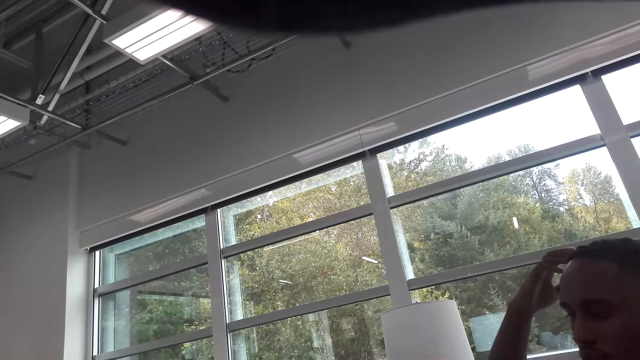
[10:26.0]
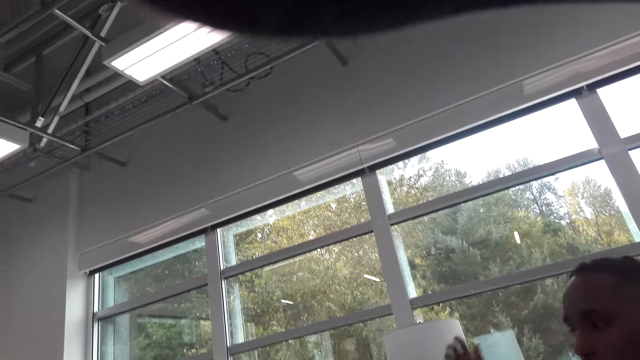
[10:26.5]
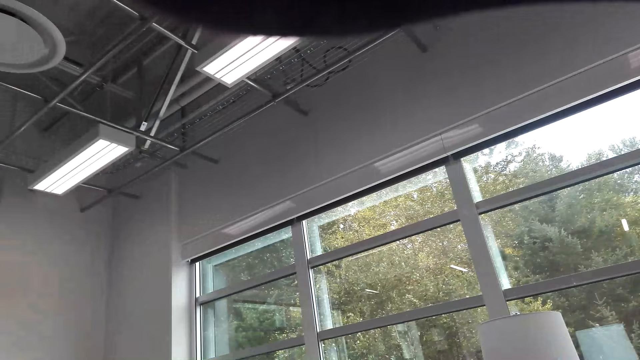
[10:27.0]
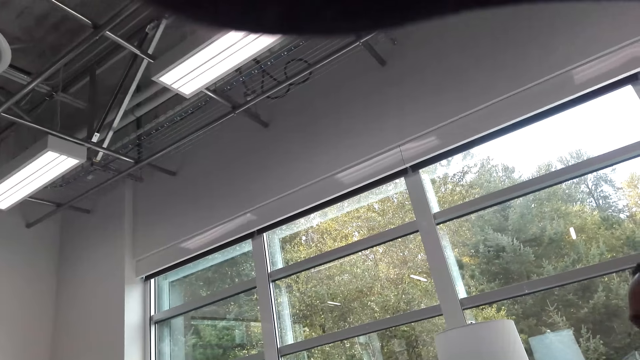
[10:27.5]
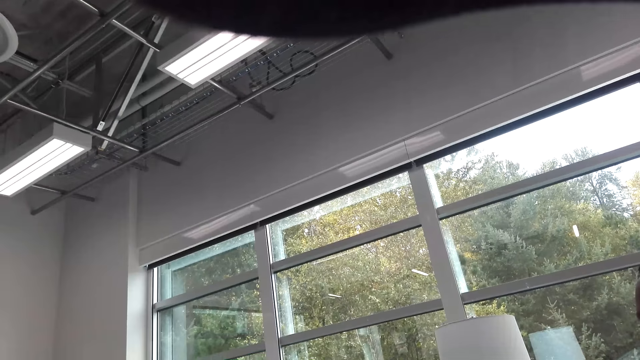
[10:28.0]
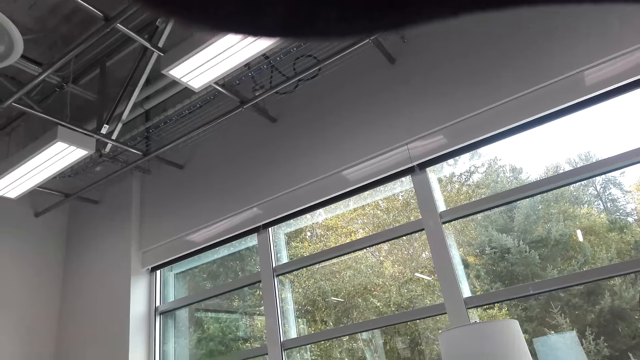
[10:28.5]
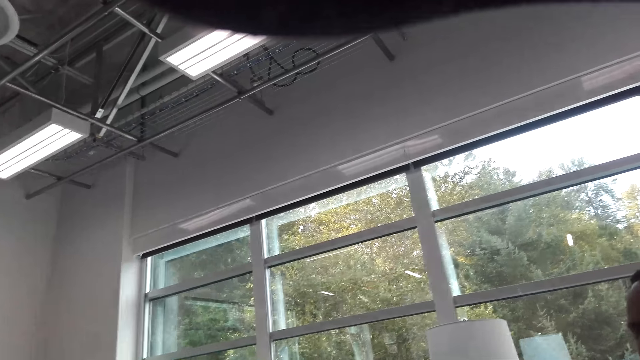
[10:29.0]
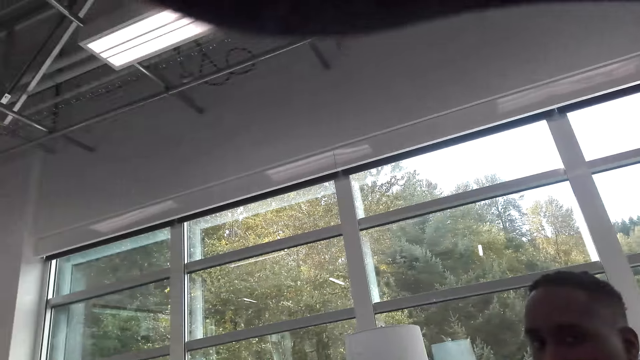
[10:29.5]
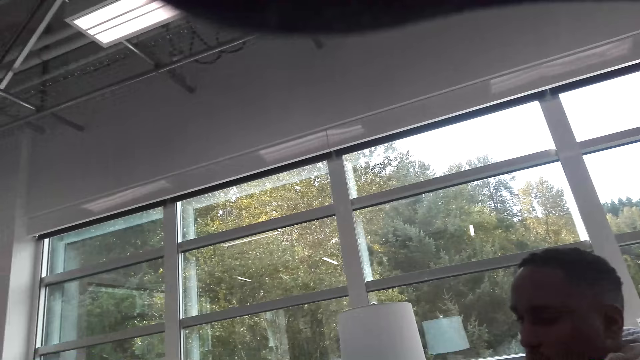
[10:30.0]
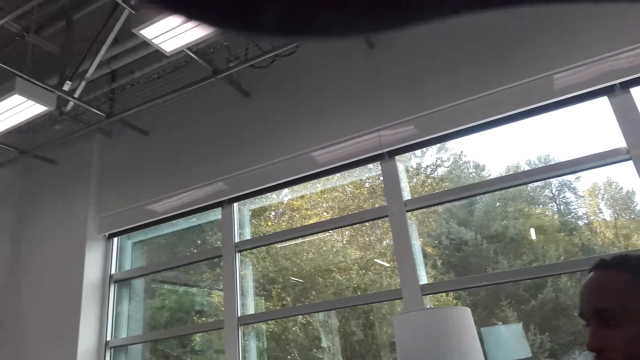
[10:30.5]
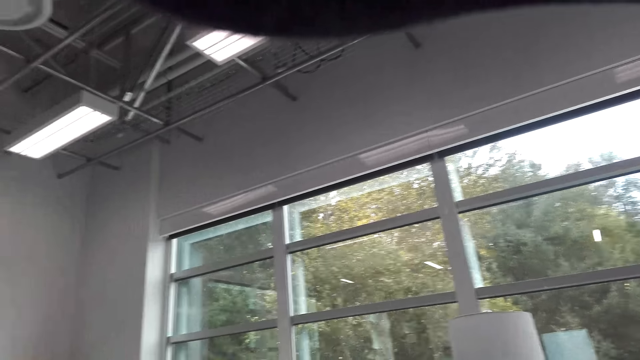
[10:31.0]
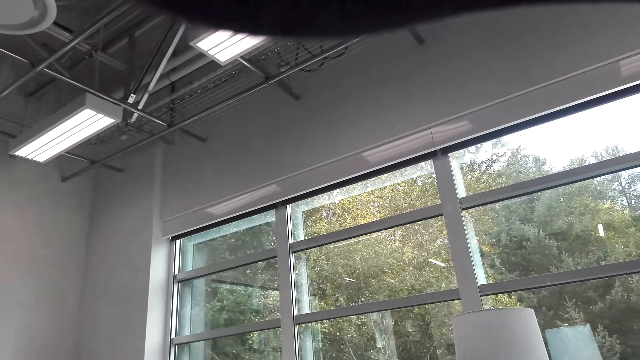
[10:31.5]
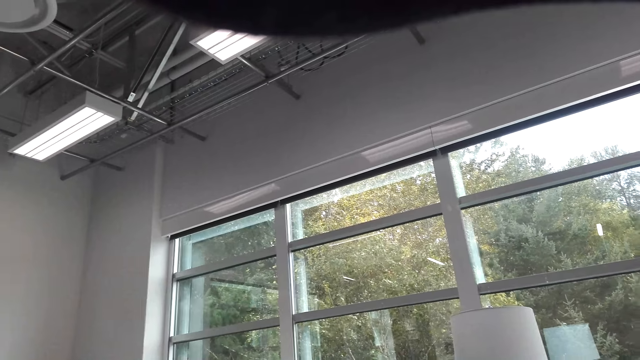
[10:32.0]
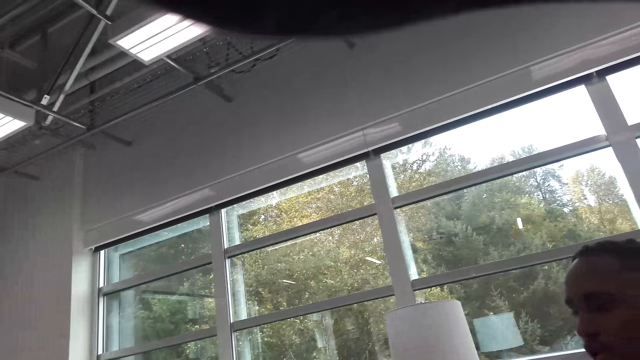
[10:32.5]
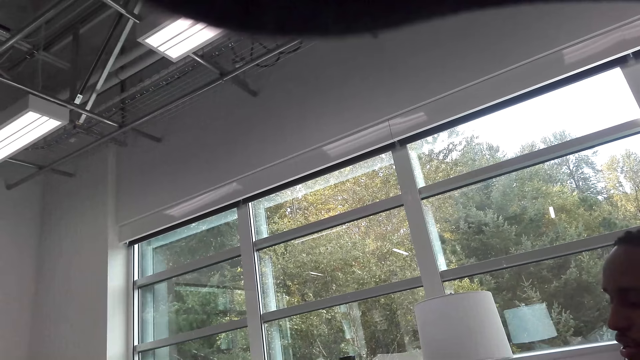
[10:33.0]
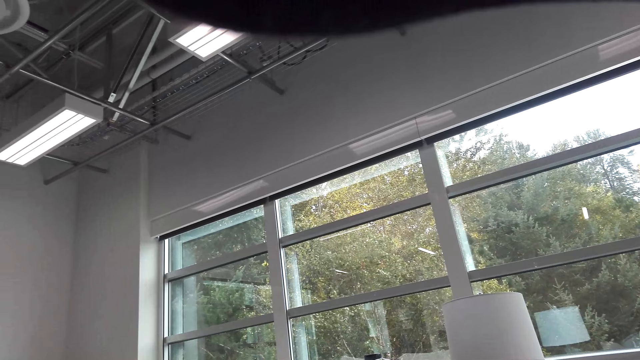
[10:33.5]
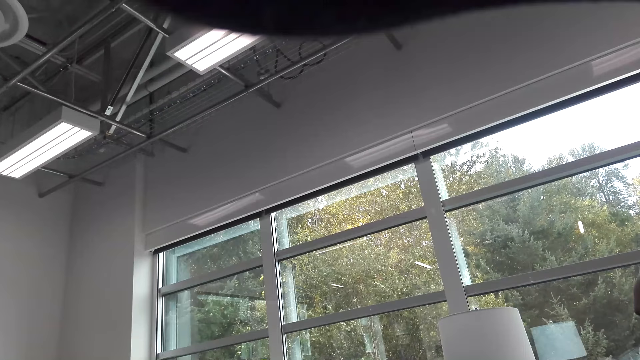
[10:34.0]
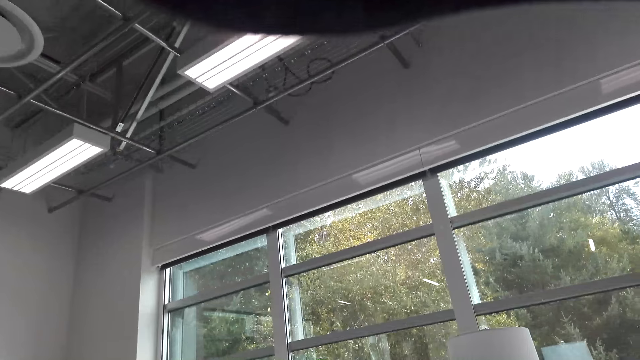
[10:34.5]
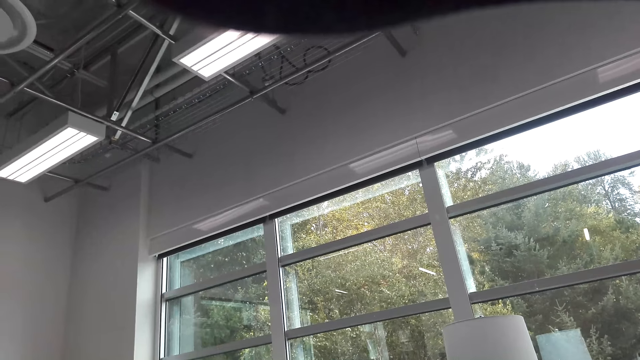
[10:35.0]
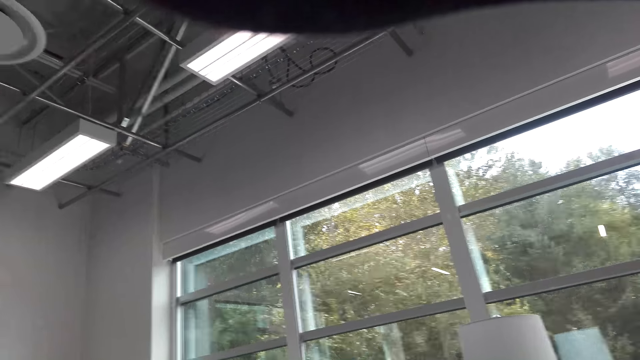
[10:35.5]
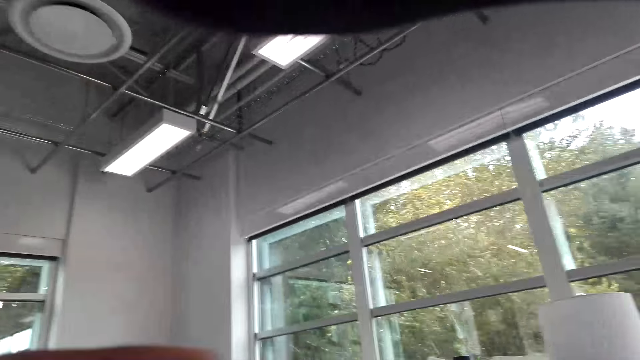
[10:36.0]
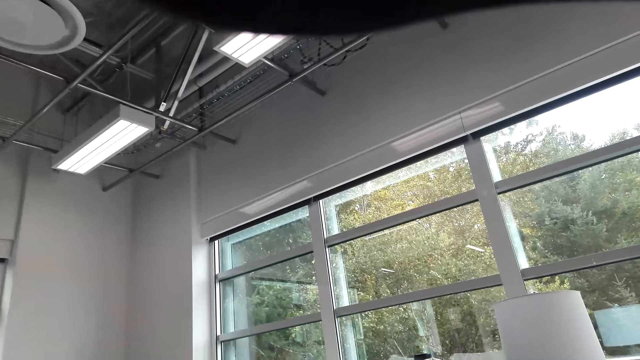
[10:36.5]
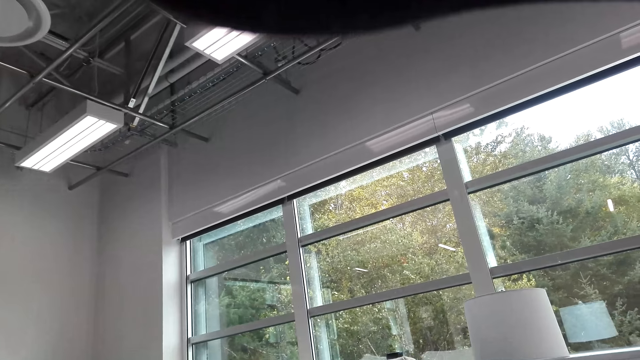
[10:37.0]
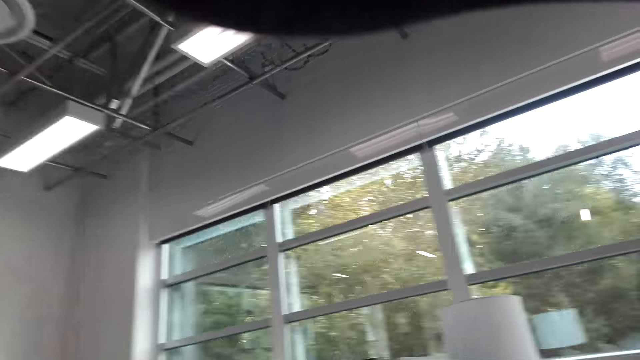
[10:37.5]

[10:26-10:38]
A man talks with the camera wearer. The camera wearer talks with the man.

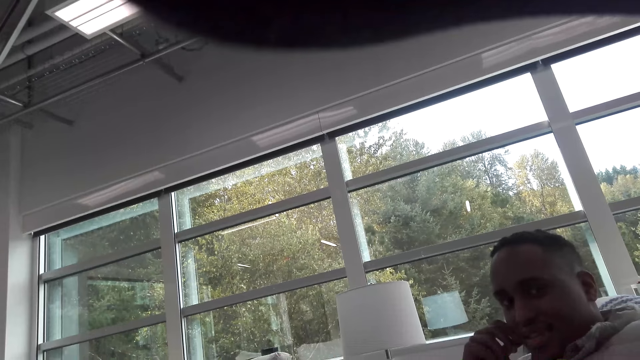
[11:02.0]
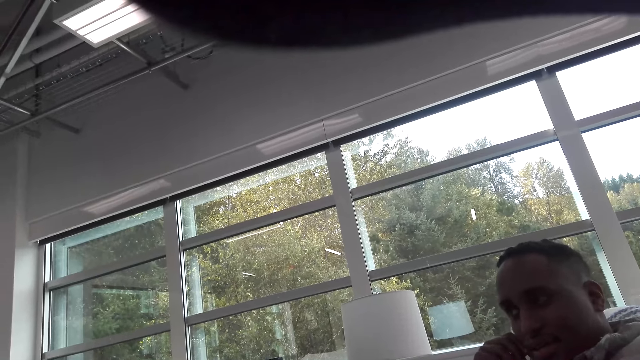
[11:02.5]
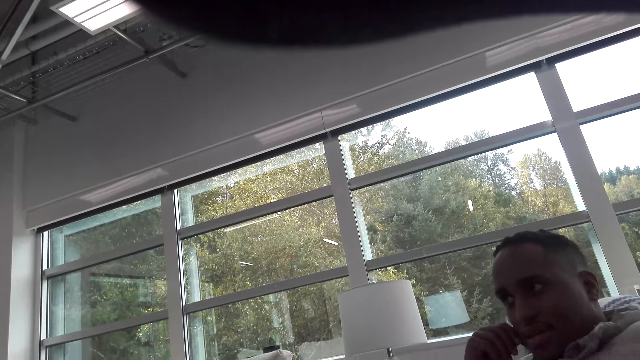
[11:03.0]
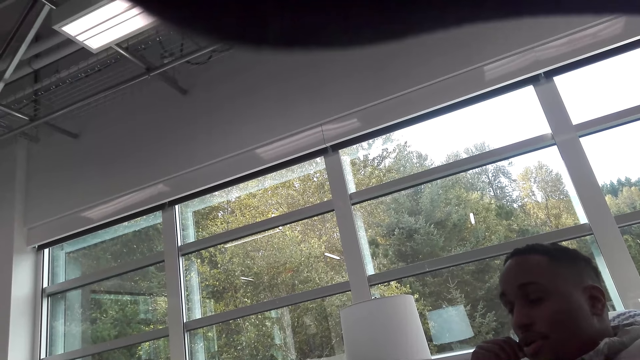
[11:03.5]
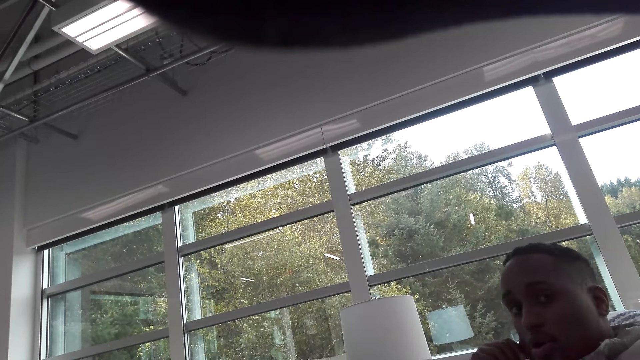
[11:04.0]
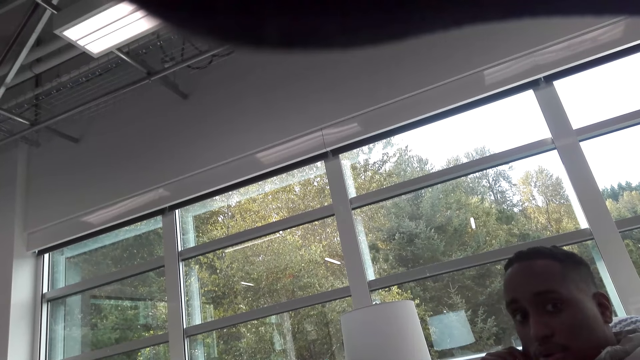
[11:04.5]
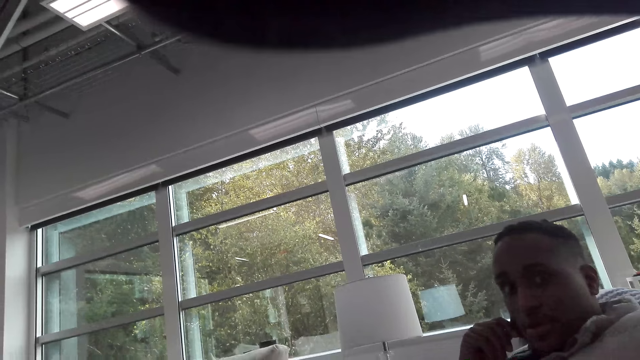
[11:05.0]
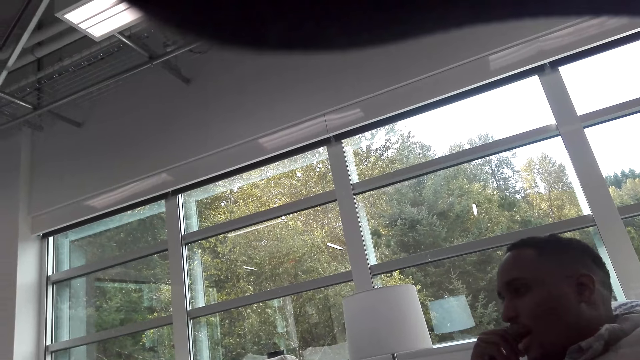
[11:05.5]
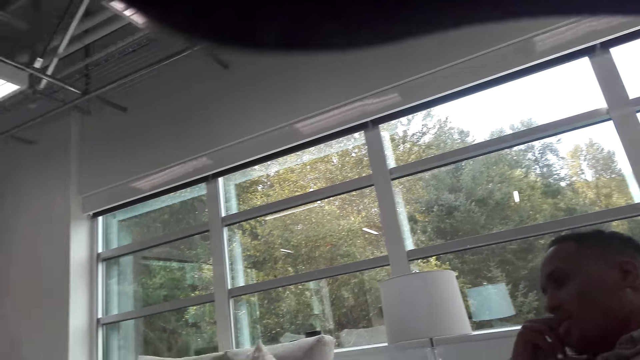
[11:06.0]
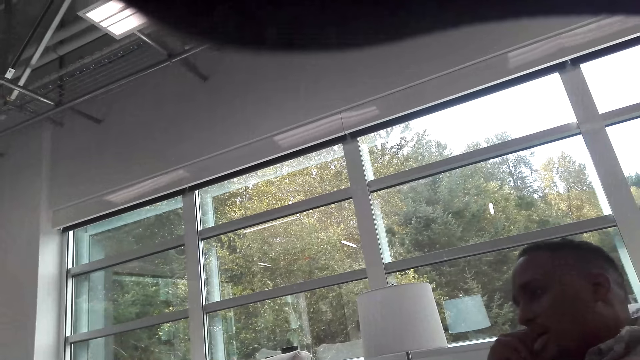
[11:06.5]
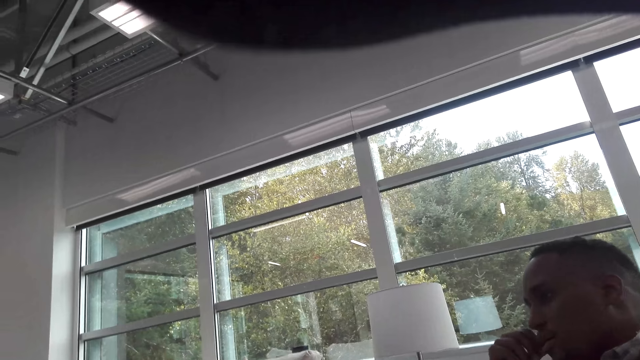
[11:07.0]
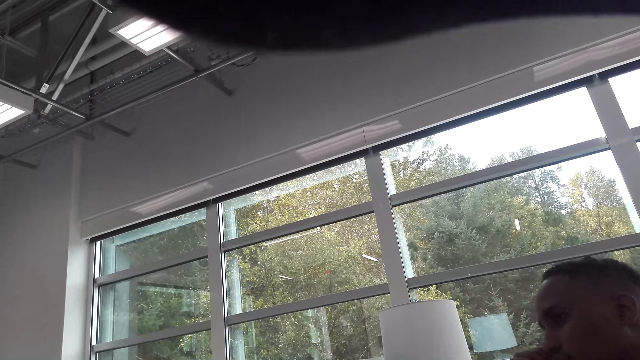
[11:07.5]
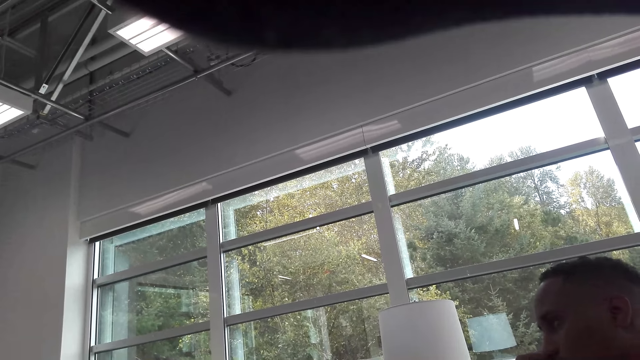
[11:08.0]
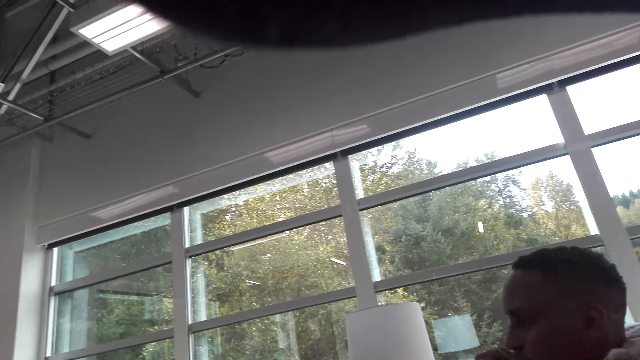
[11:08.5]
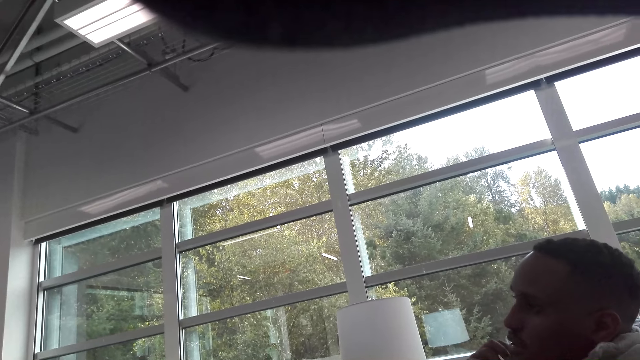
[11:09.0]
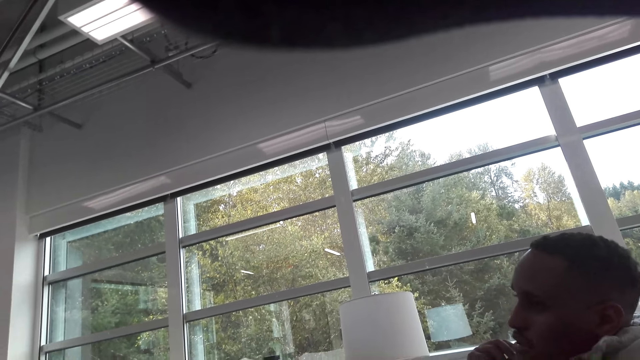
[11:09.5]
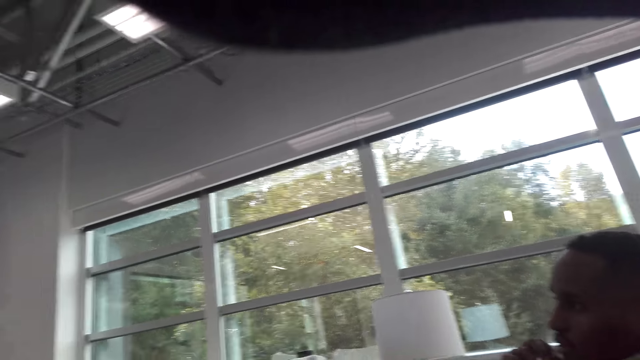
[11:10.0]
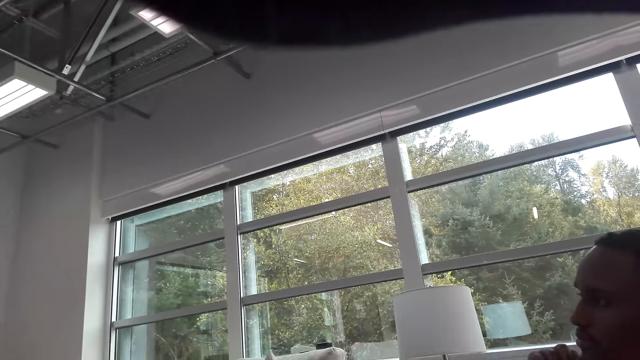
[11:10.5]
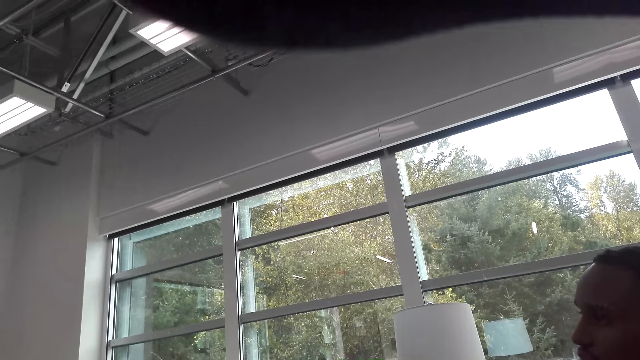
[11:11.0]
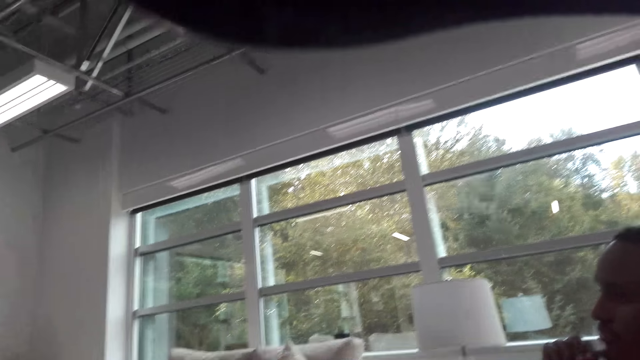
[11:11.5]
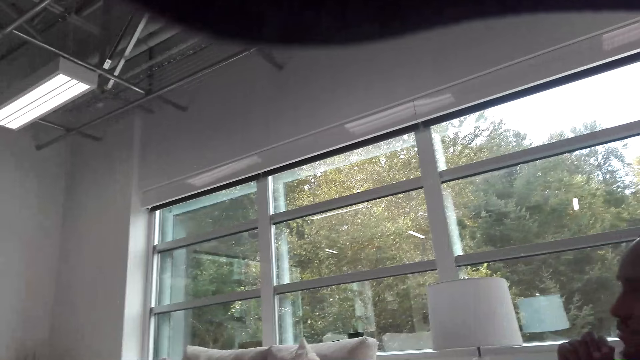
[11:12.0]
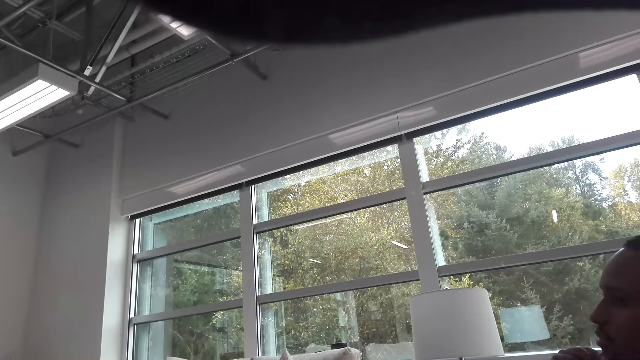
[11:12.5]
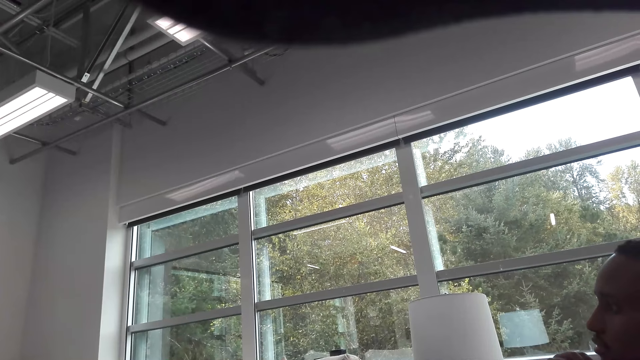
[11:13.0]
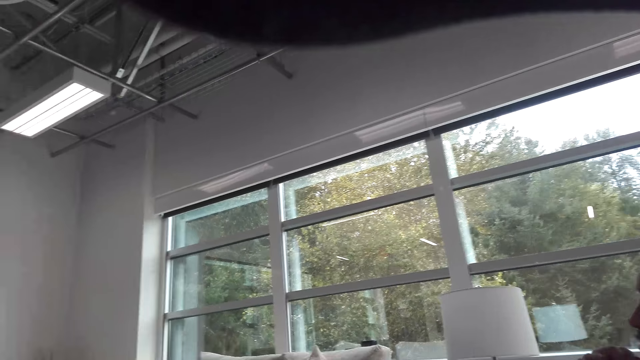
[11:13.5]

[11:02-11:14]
A man talks with the camera wearer. The camera wearer talks with the man.
